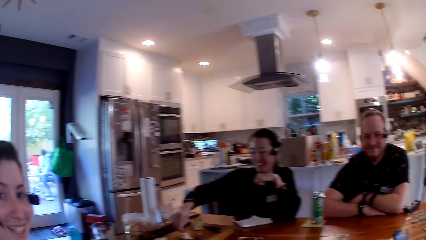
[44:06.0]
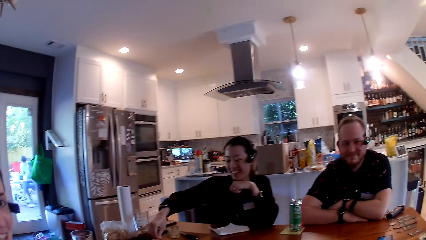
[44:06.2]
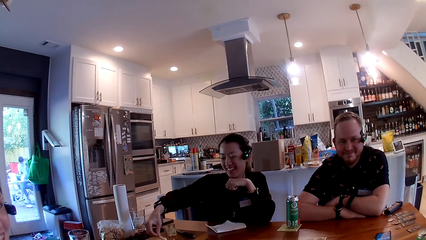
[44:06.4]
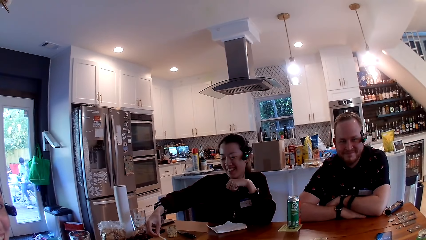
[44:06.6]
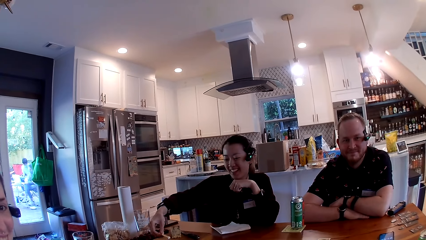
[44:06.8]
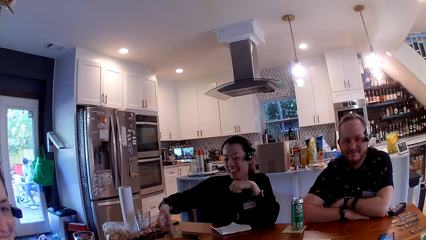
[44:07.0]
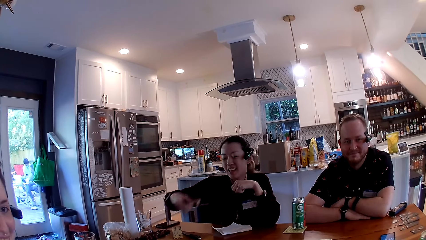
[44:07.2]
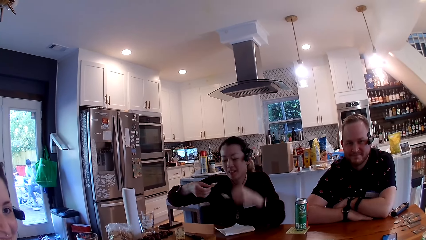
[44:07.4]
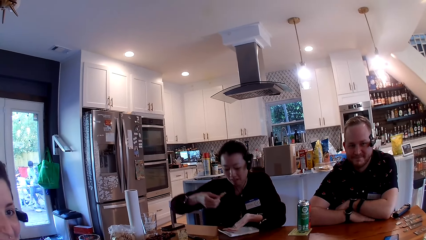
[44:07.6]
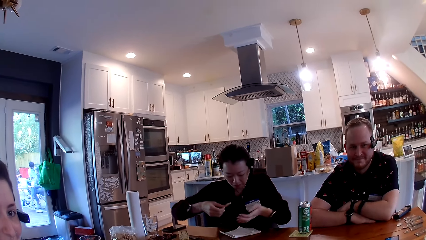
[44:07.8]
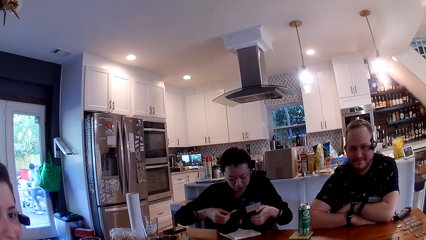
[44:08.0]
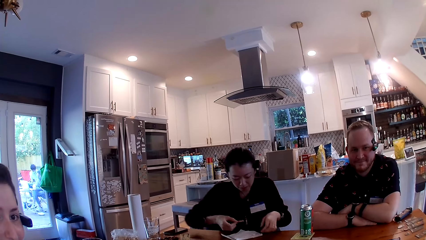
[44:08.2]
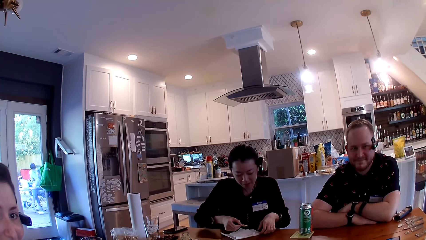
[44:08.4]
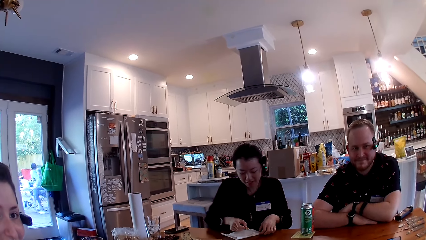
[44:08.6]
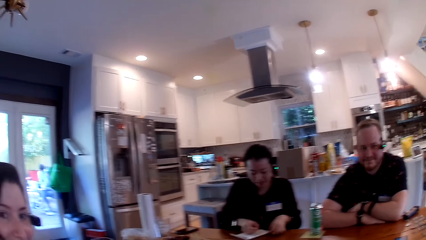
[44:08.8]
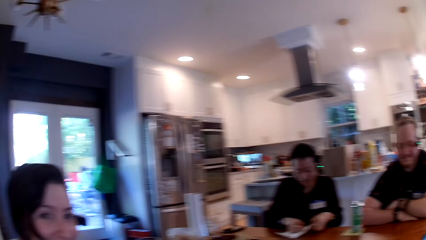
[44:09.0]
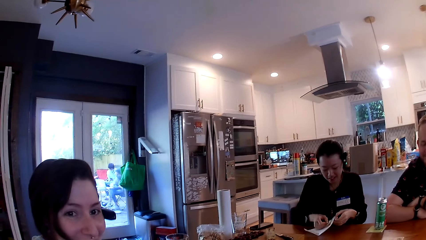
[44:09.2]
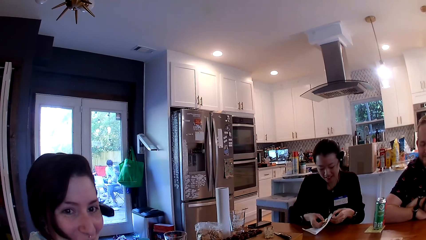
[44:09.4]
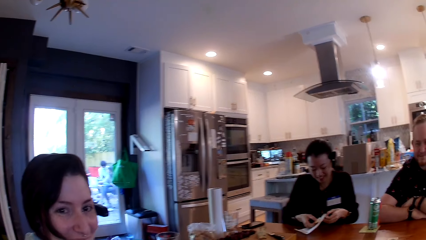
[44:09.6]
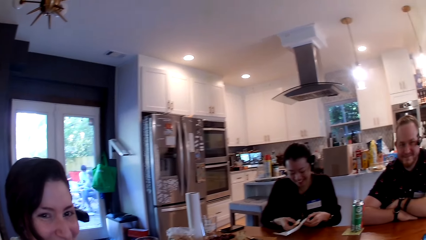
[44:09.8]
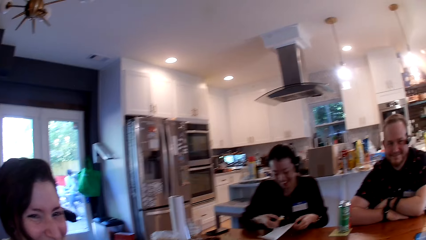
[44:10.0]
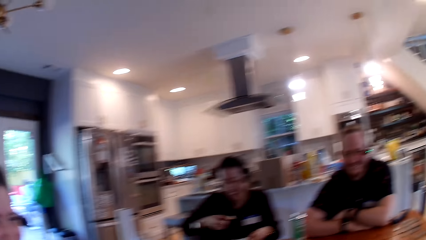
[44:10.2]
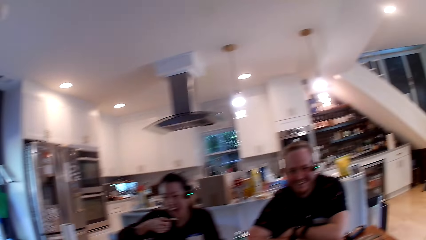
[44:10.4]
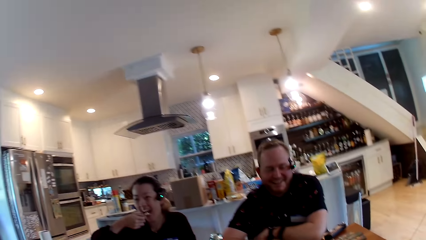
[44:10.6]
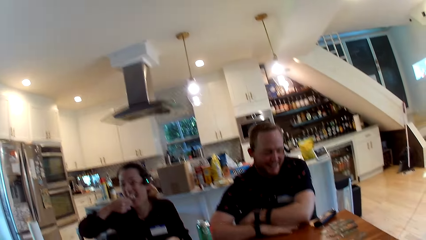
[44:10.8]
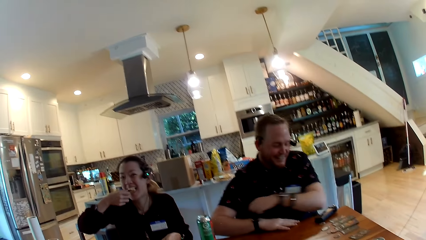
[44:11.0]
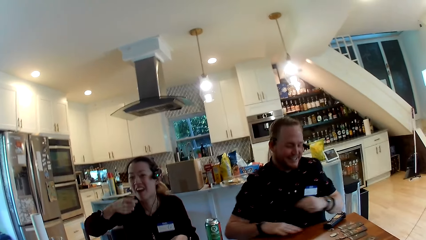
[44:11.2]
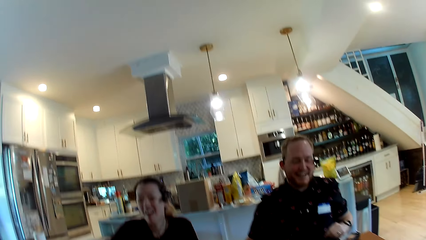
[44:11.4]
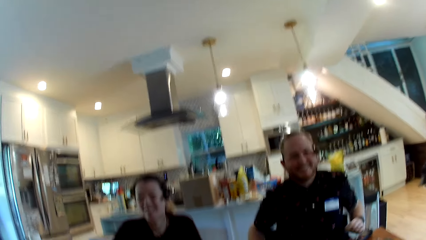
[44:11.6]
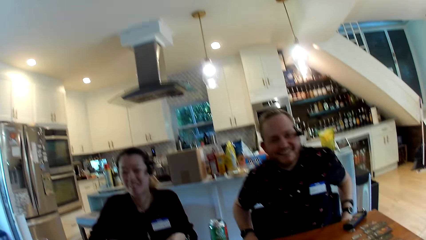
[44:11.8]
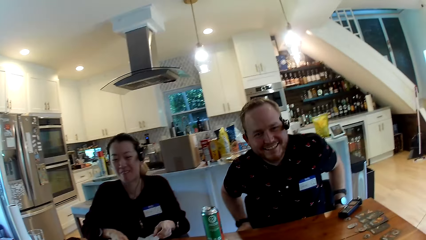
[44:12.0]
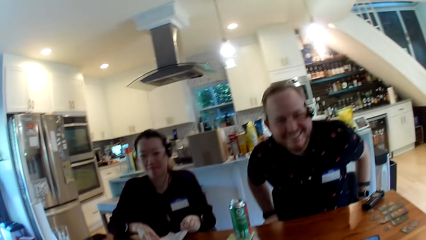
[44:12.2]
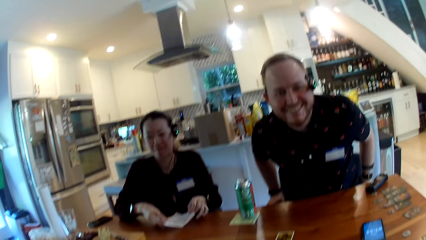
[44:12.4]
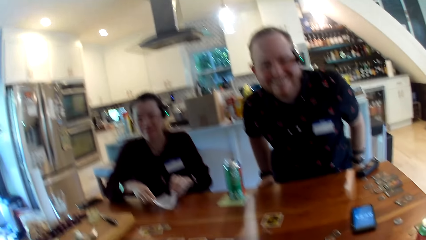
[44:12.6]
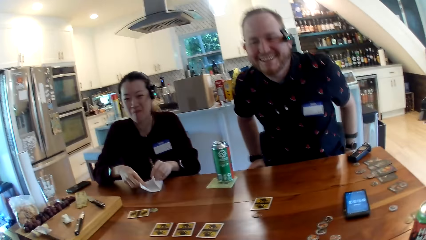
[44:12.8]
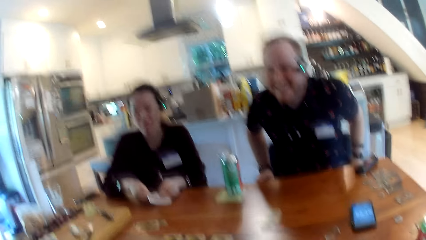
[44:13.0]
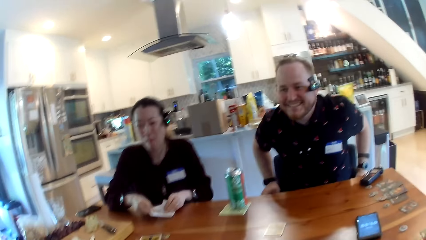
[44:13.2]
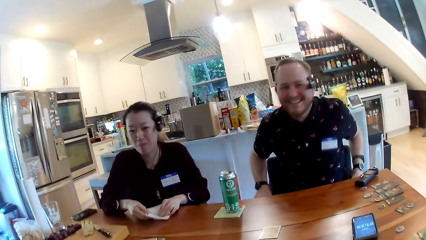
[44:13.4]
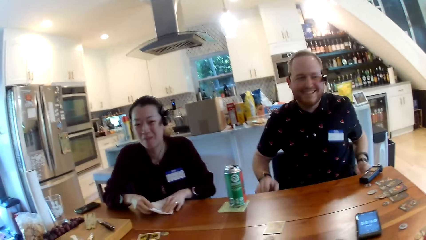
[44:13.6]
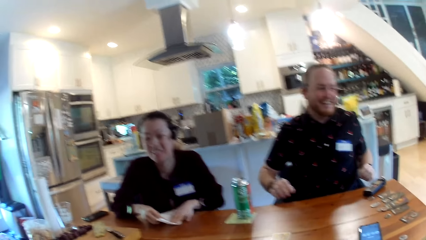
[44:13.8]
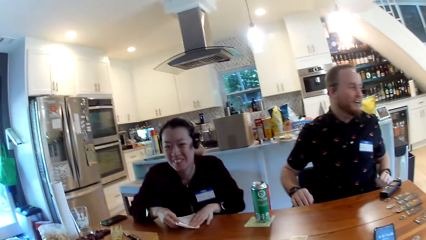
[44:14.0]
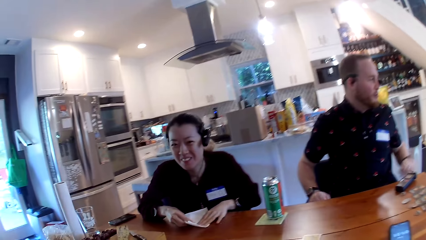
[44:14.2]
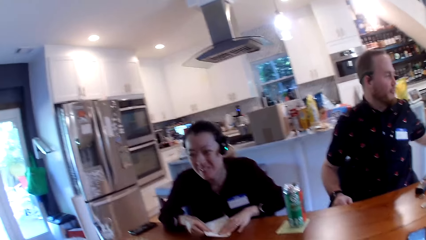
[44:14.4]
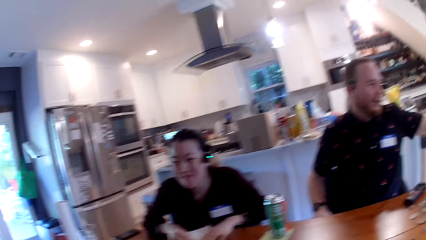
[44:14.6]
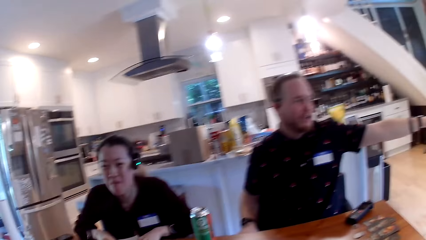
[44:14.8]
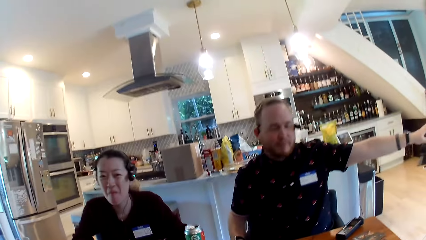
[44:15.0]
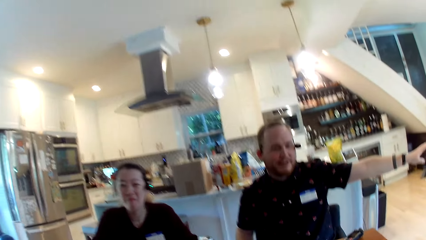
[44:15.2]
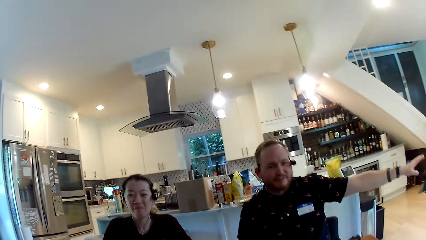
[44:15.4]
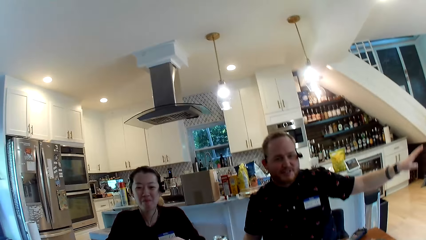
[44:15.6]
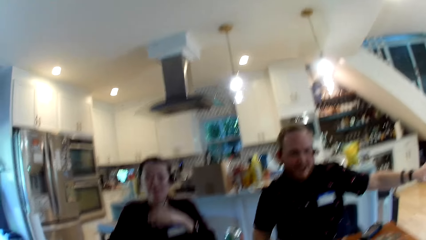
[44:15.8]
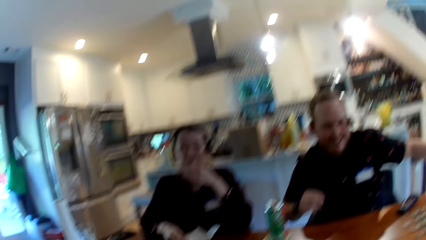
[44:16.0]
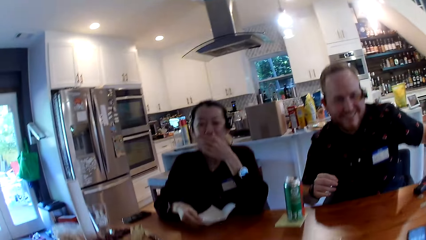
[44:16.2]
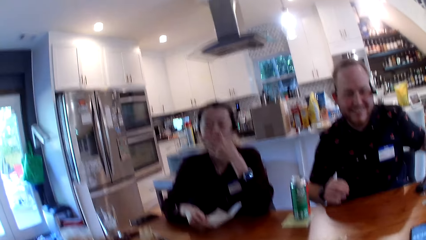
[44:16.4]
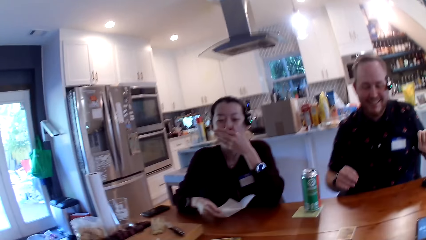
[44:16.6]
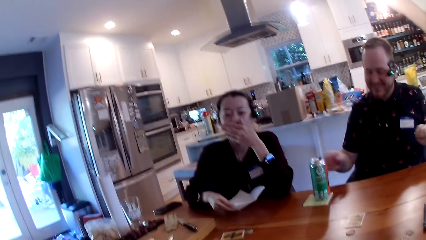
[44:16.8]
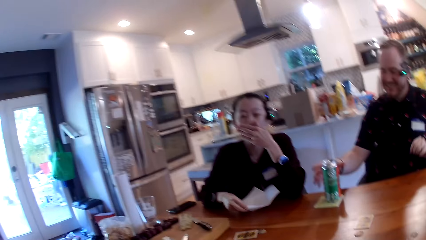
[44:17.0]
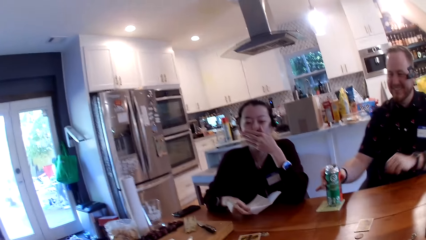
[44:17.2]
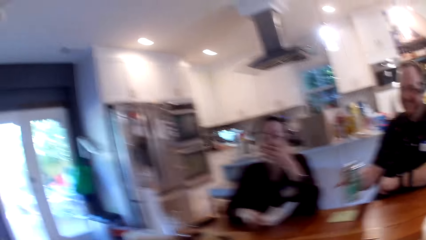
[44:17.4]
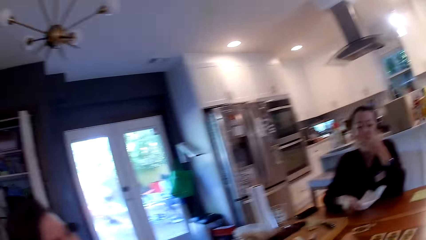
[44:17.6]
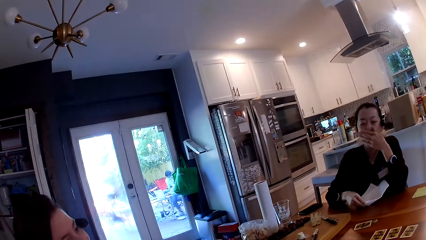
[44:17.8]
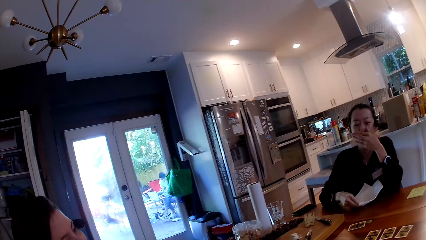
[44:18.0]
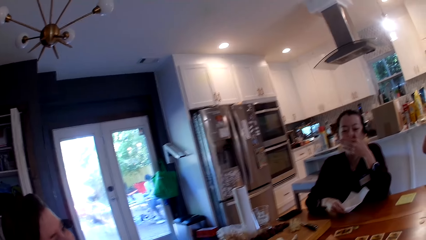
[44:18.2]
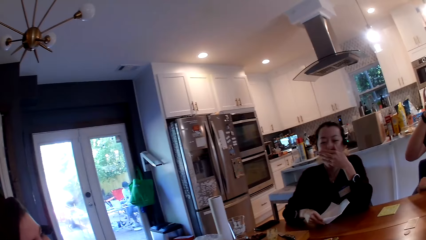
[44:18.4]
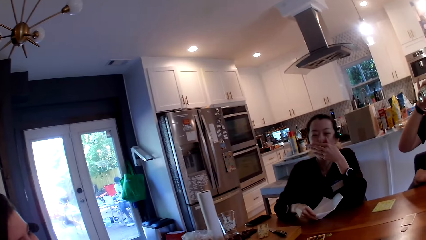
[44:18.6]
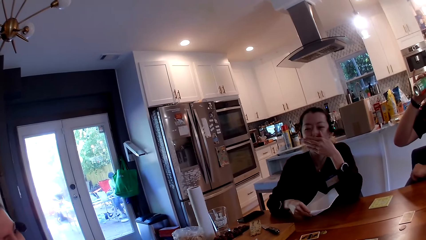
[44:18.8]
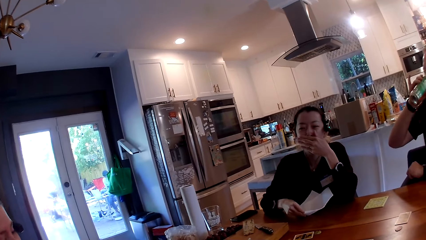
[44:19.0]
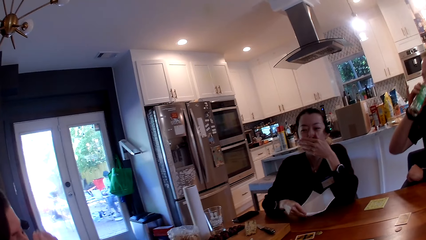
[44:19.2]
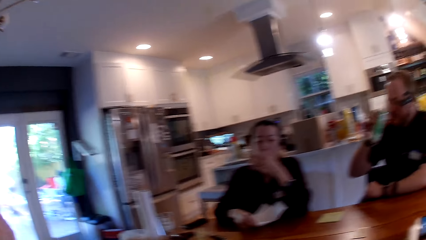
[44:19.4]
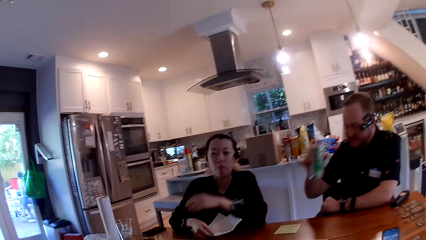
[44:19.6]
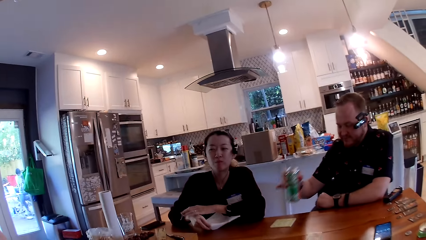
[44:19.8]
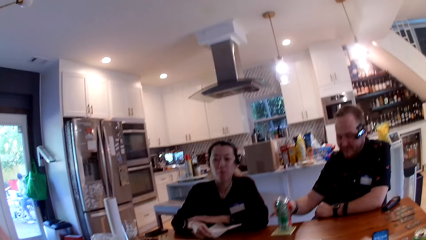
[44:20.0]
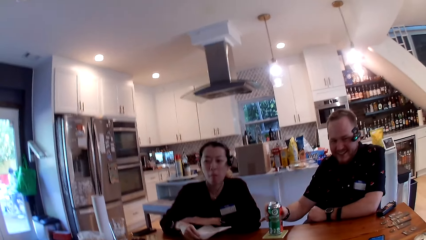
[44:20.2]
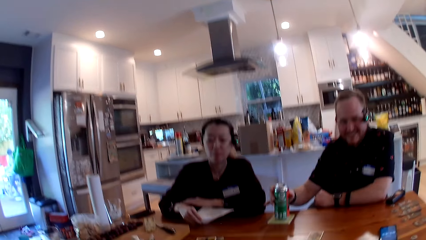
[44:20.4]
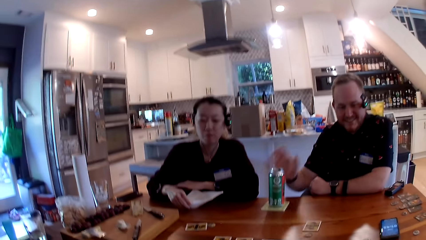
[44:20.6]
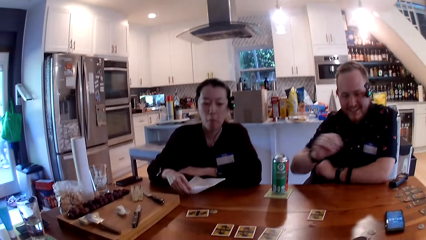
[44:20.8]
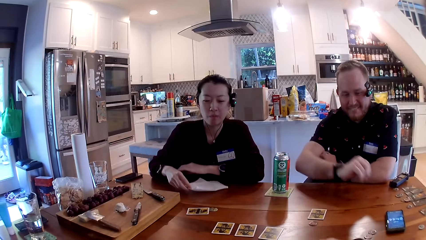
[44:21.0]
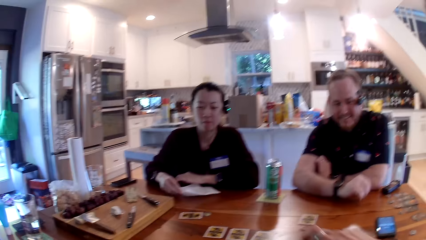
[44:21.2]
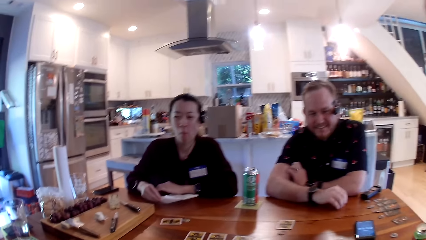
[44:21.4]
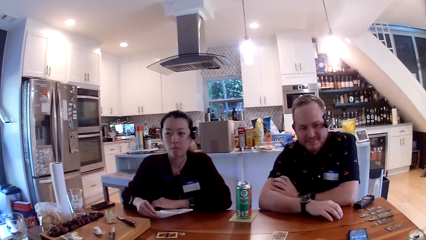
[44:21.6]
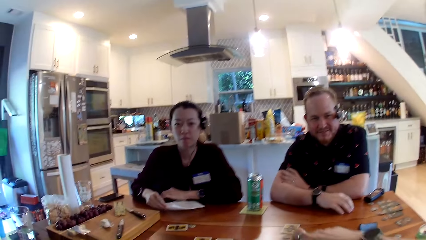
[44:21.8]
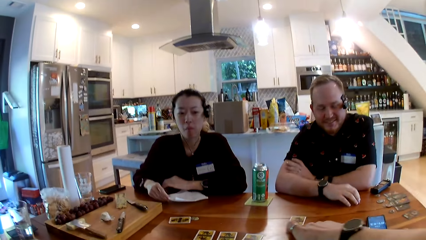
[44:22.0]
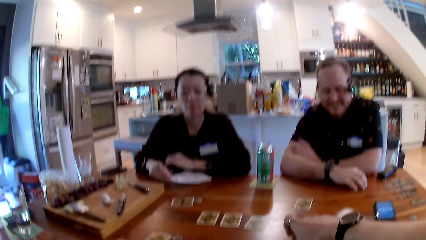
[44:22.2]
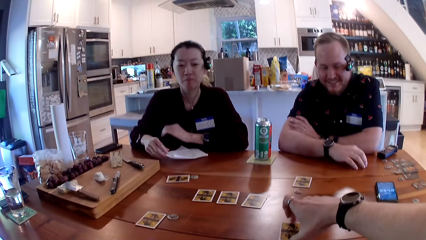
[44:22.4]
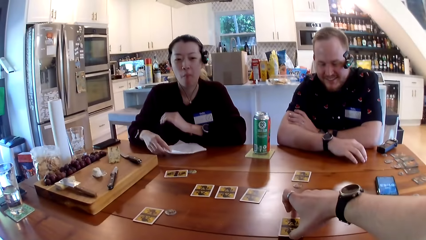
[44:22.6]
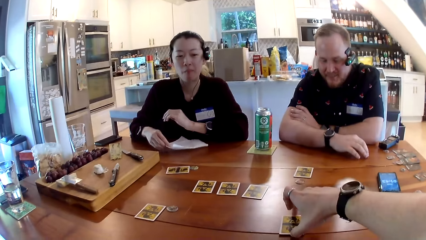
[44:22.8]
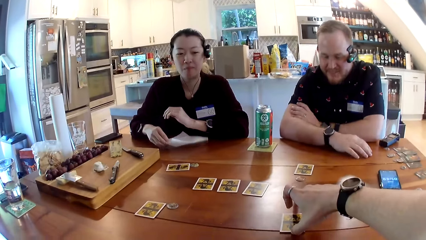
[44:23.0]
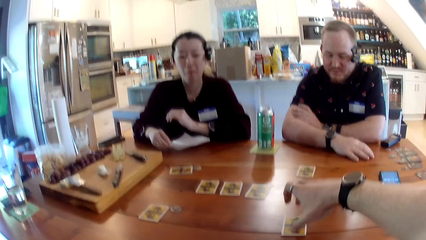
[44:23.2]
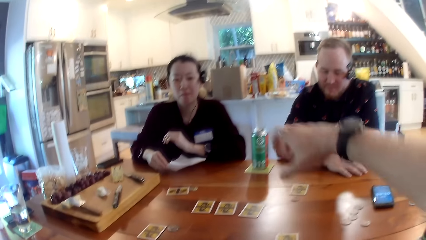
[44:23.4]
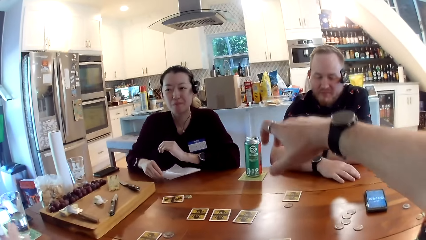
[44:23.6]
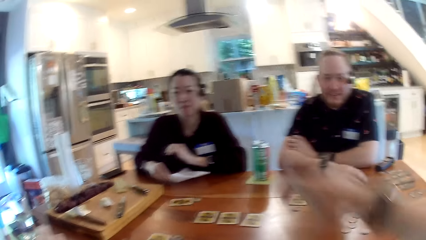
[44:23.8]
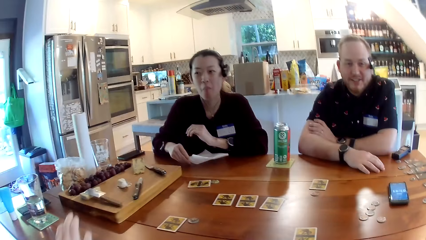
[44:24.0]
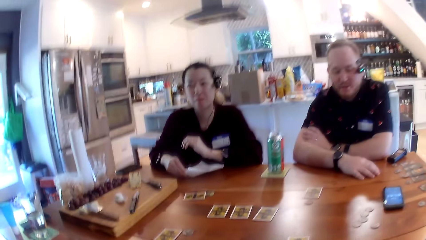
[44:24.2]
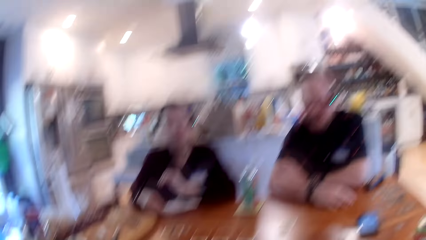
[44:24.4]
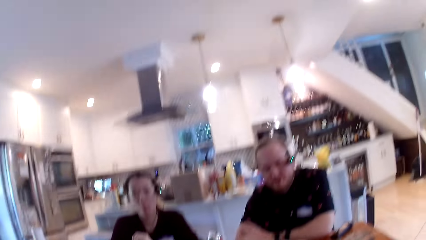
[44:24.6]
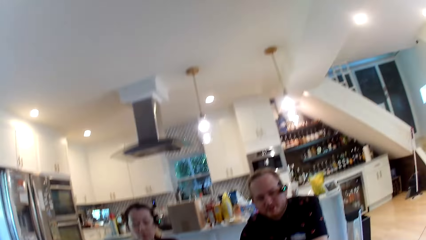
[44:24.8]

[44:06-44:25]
The camera wearer stares at a person and a man. He converses with the man, a woman and another woman. The person eats something with a spoon. The man moves on the chair. The camera wearer stares at the person and the man. The man raises his hand. The man takes the can with his right hand. The camera wearer looks around the house. The man drinks from the can with his right hand. The man drops the can on the table with his right hand. The camera wearer stares at the person and the man. He drops a card on the table with his right hand. He moves the card on the table. He looks around the house.
